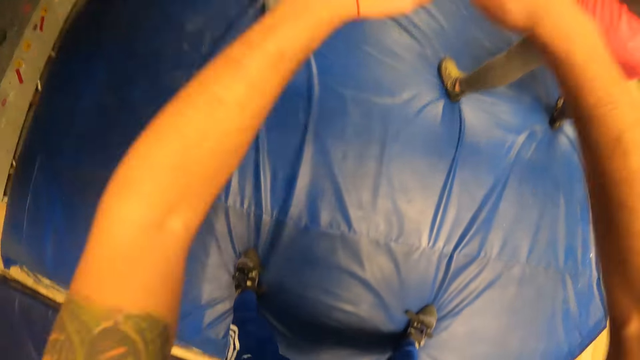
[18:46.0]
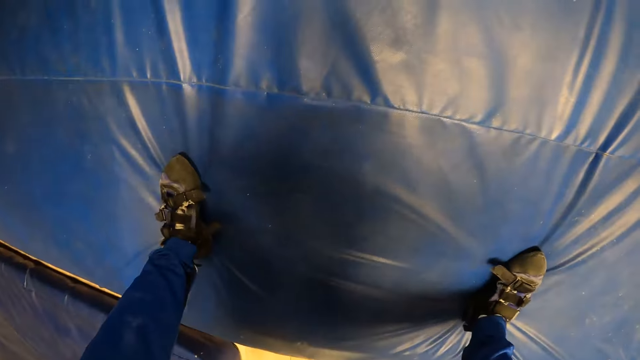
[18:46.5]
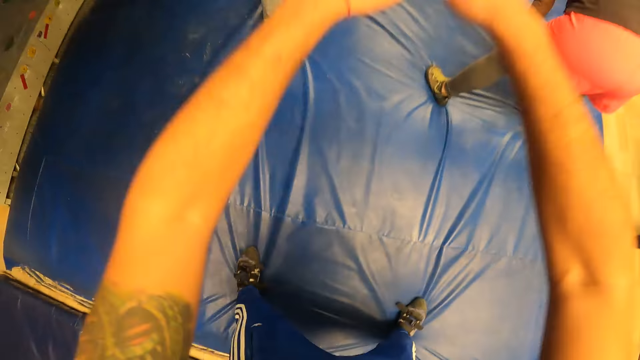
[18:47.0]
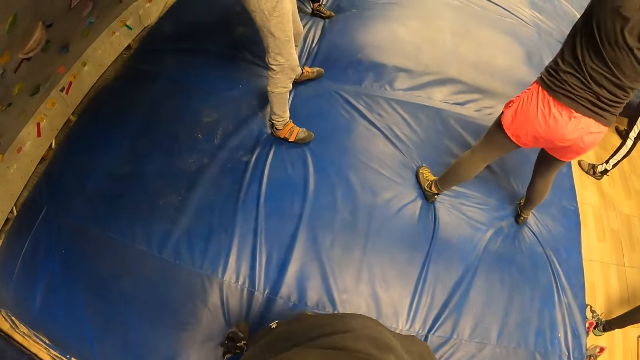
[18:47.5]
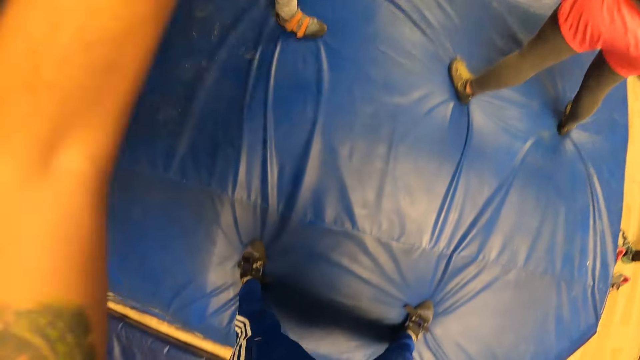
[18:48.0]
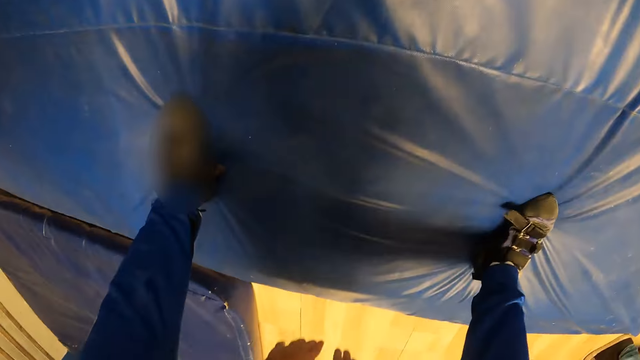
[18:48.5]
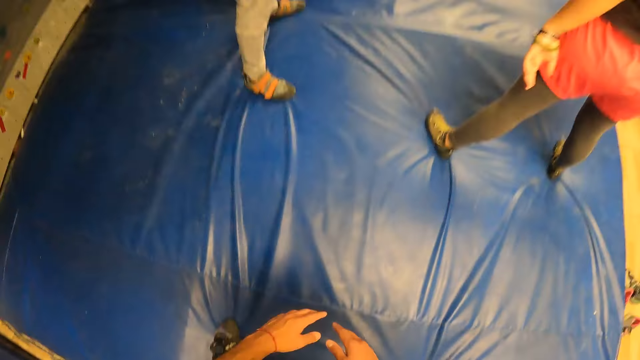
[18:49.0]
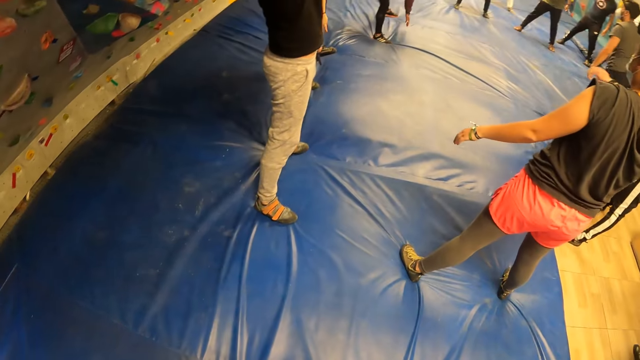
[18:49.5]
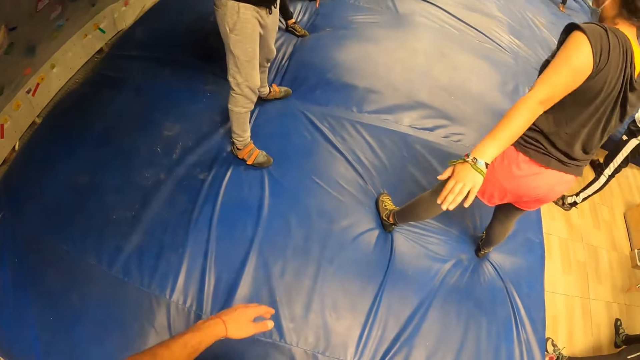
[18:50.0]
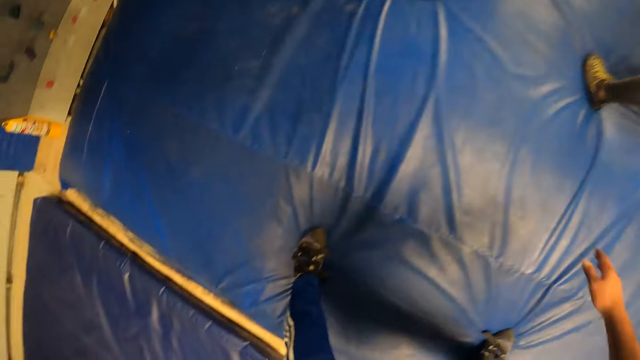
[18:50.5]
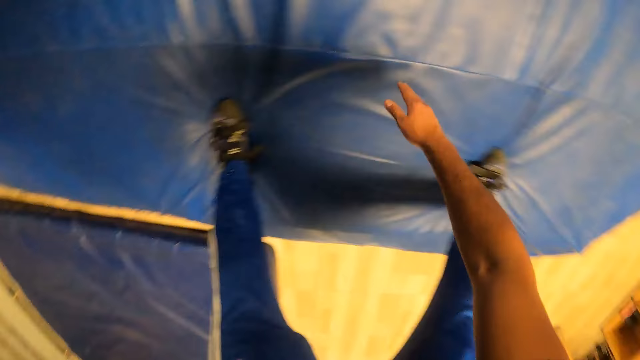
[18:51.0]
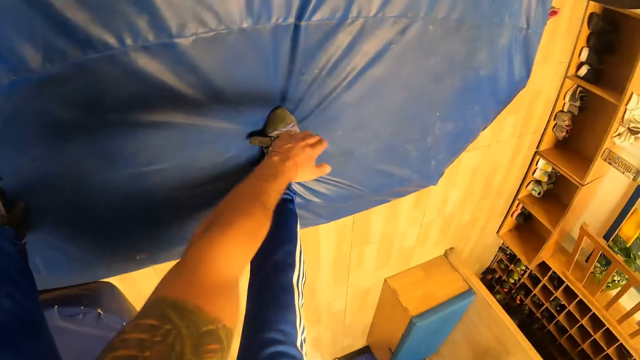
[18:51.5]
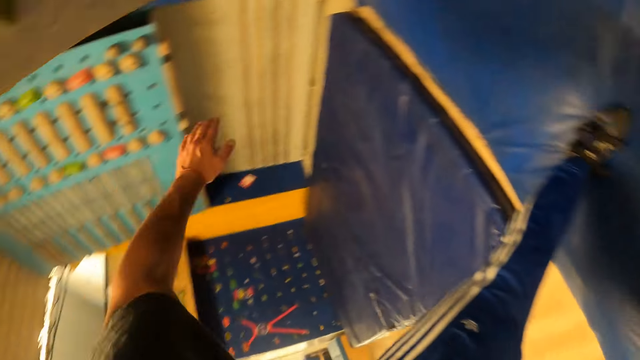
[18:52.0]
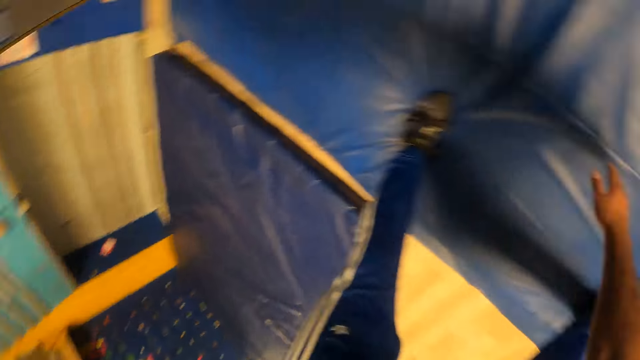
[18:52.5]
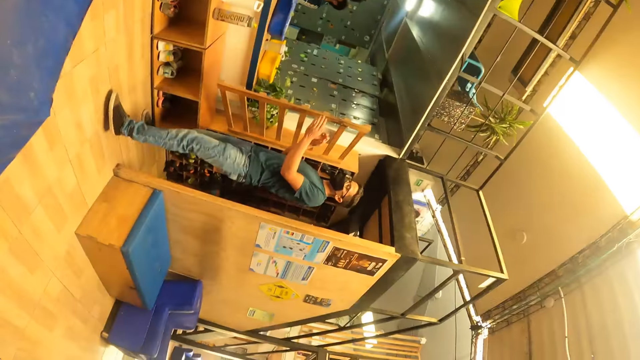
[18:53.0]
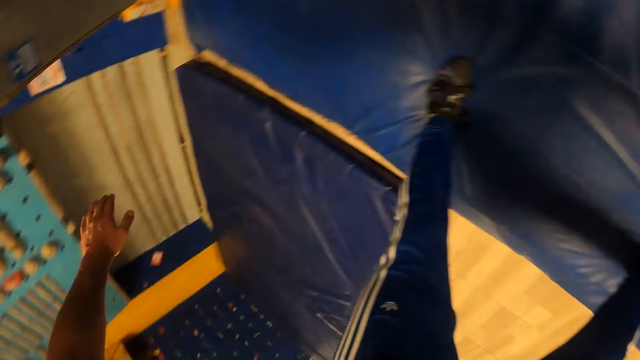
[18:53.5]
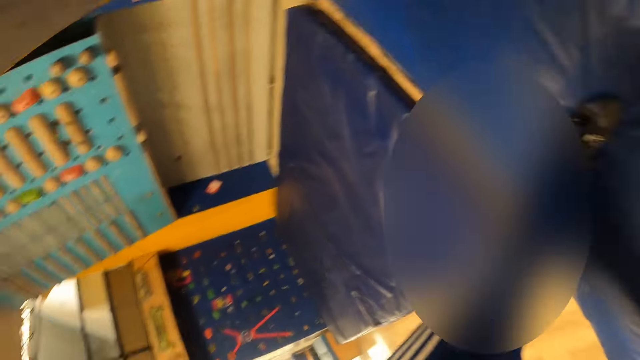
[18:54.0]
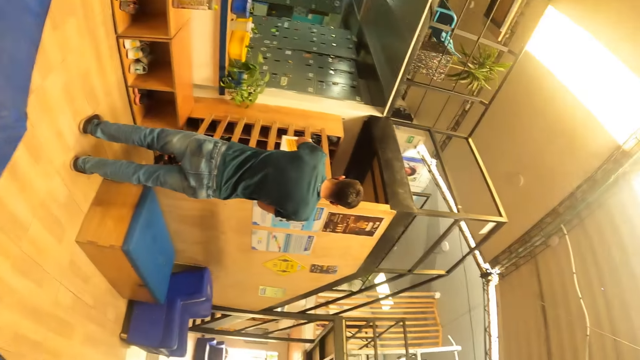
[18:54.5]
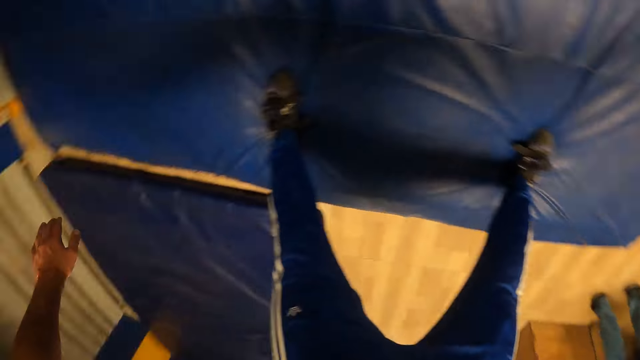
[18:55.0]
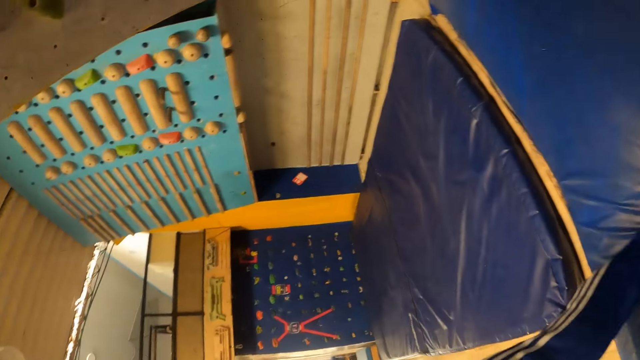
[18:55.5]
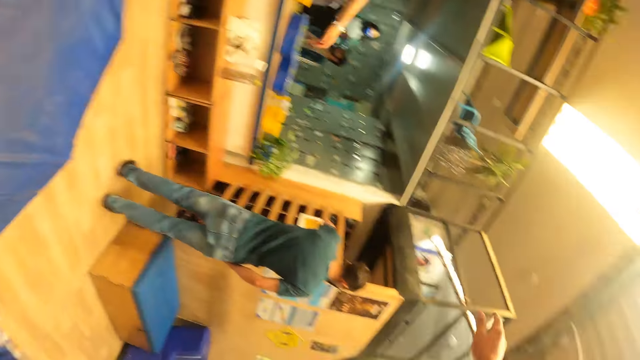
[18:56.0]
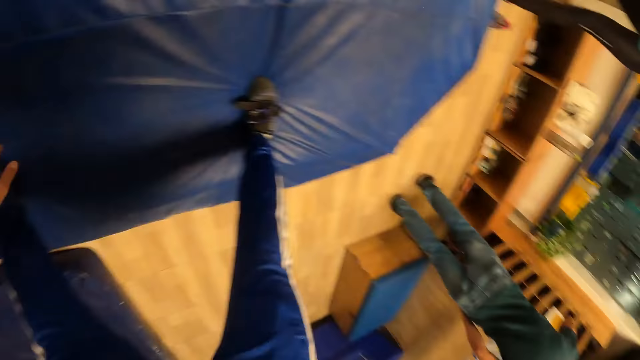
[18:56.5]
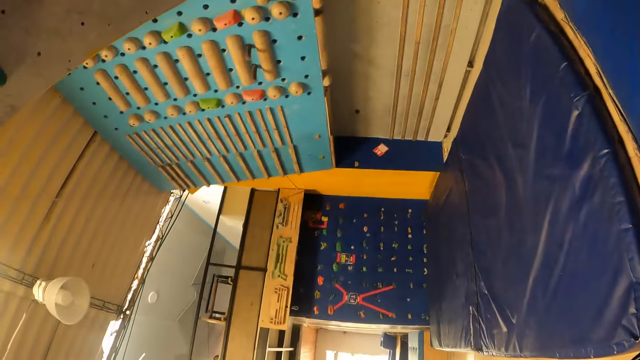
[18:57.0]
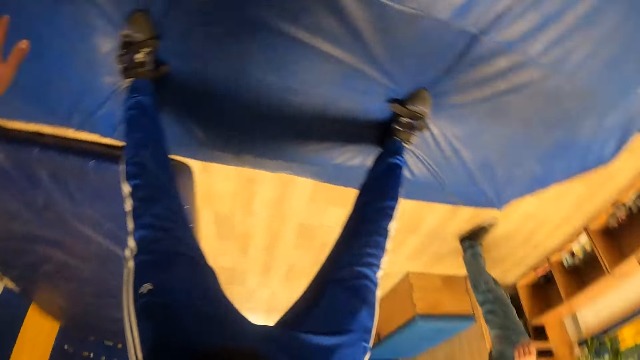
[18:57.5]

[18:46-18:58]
The camera wearer bends and swings sideways.

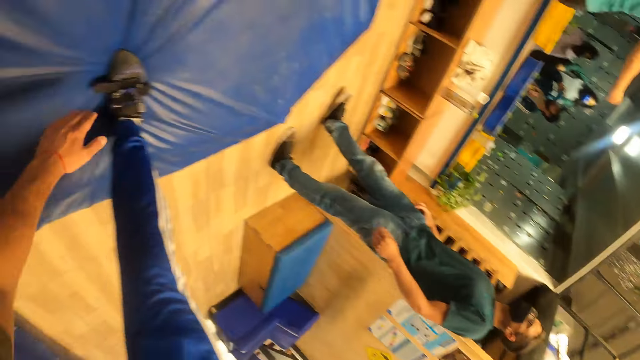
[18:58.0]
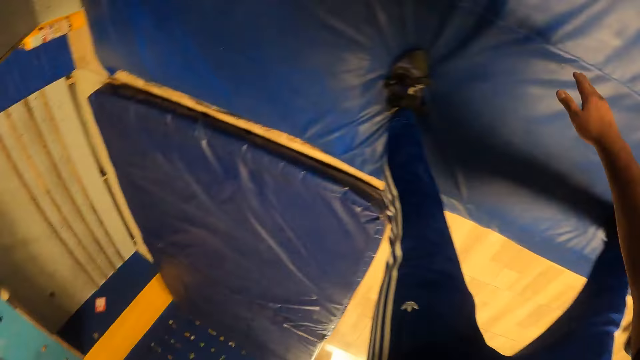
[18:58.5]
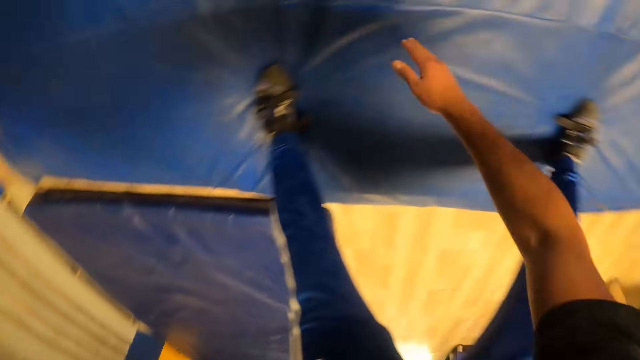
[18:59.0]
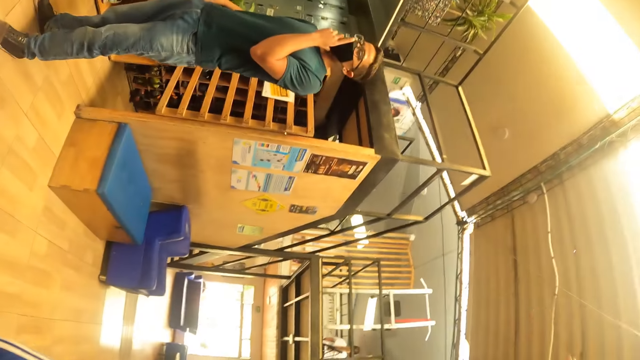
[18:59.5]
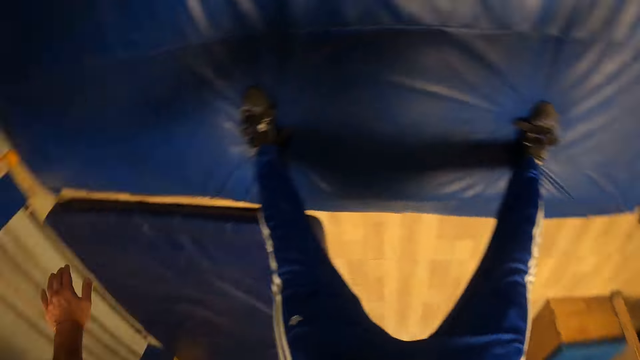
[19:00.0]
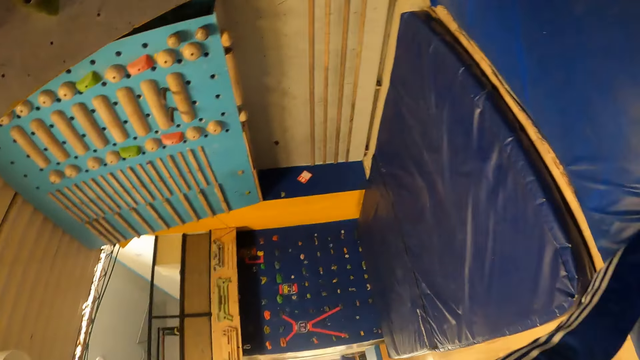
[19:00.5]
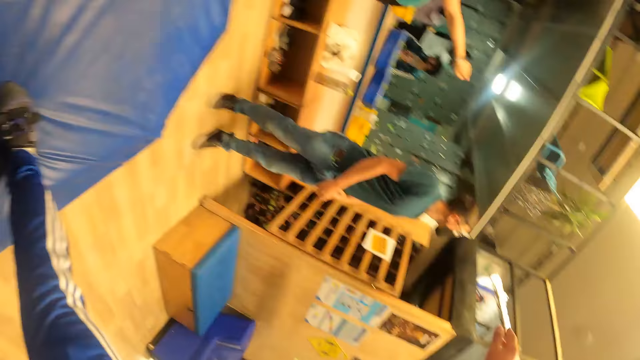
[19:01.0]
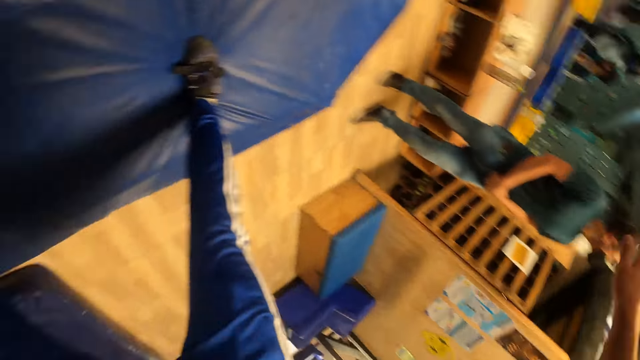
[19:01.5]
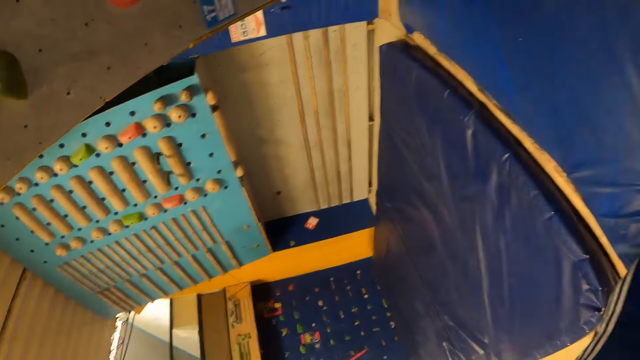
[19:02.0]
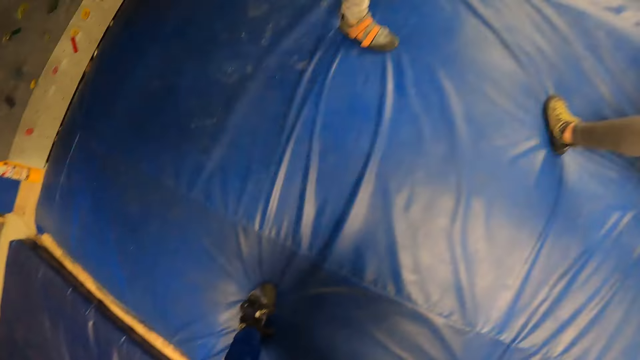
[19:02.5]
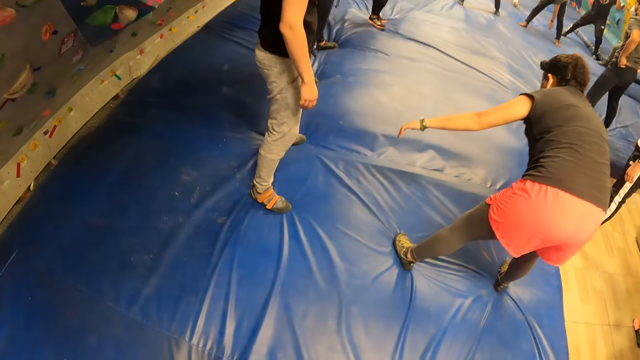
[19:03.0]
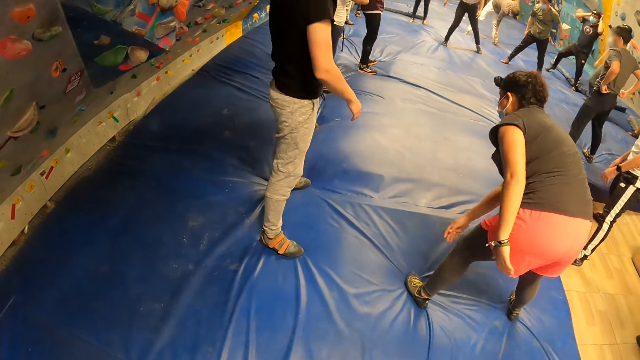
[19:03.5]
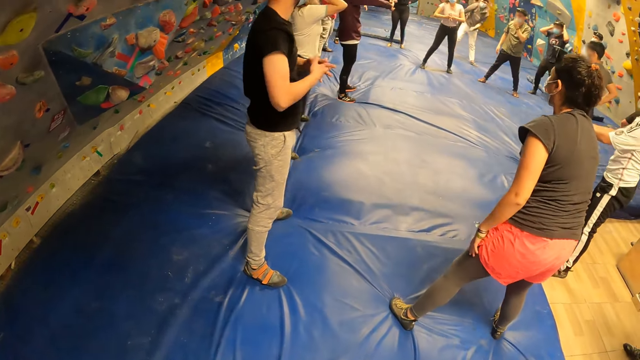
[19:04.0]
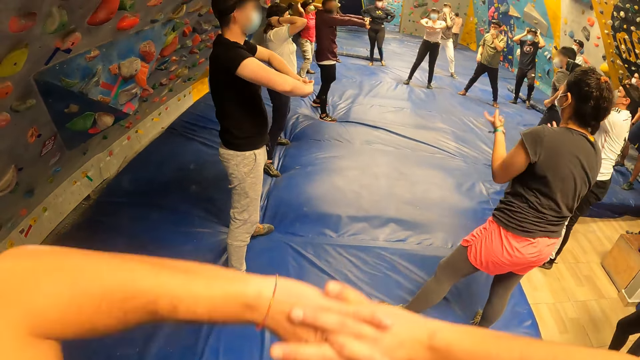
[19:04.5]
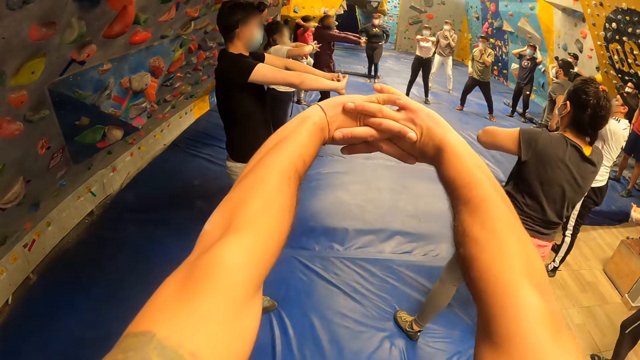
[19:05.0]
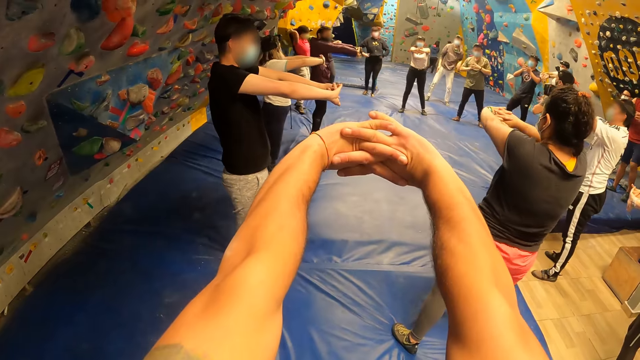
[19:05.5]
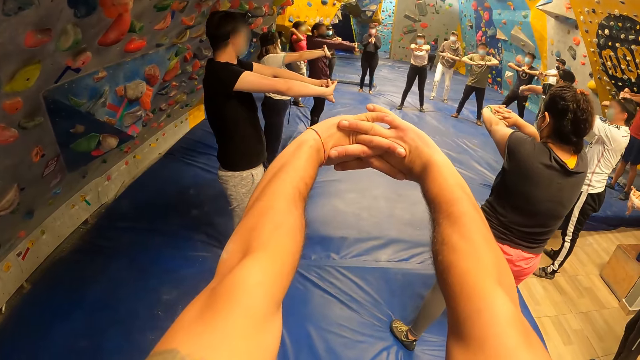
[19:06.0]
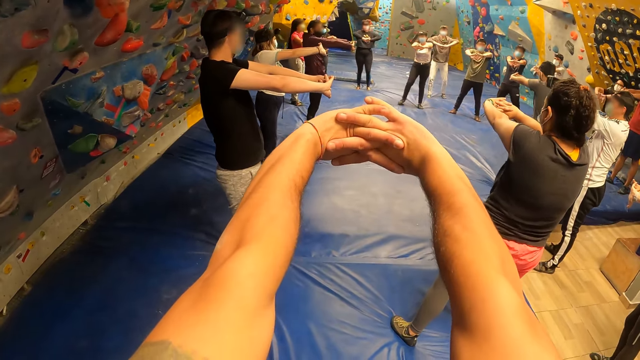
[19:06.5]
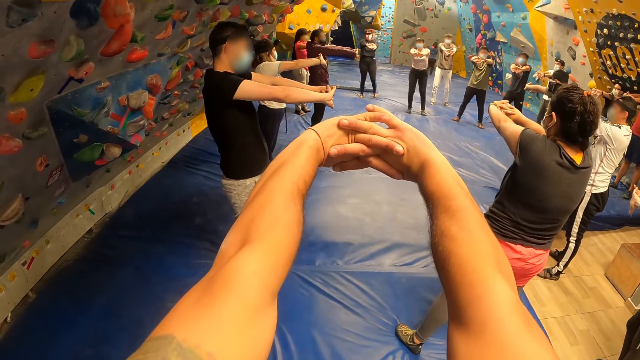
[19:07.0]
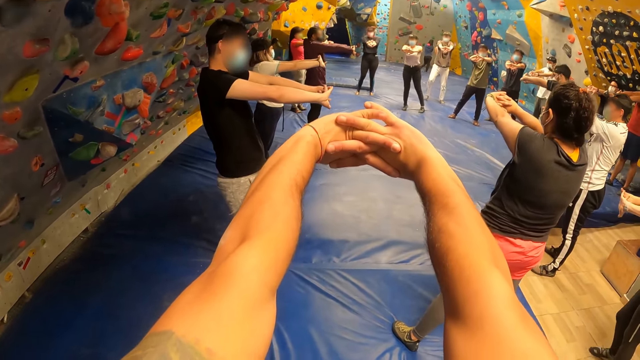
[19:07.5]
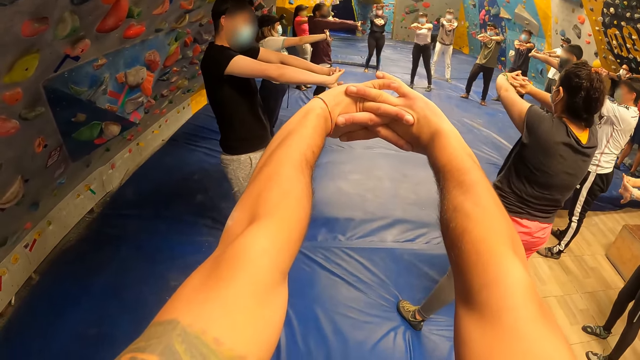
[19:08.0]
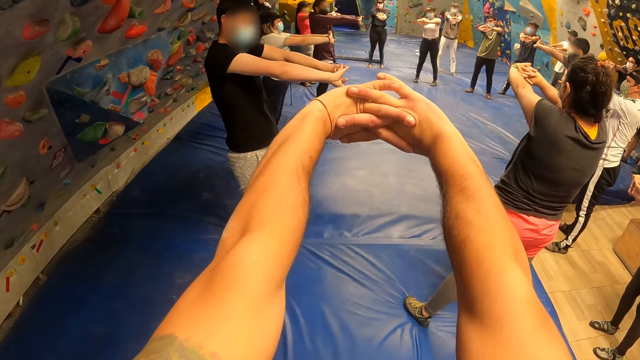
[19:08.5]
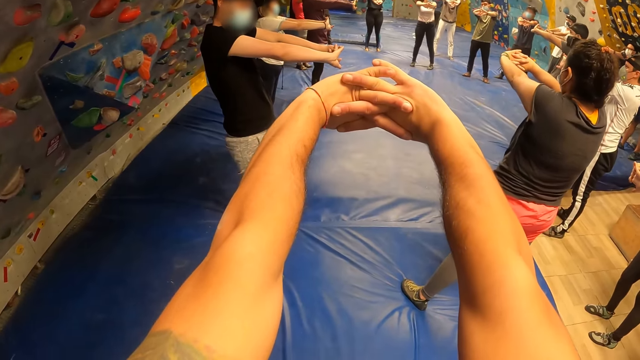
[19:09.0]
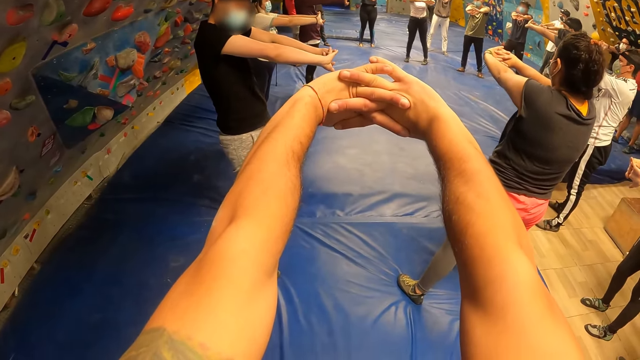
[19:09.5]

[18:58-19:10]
The camera wearer gets back upright. They stretch hands forward.
